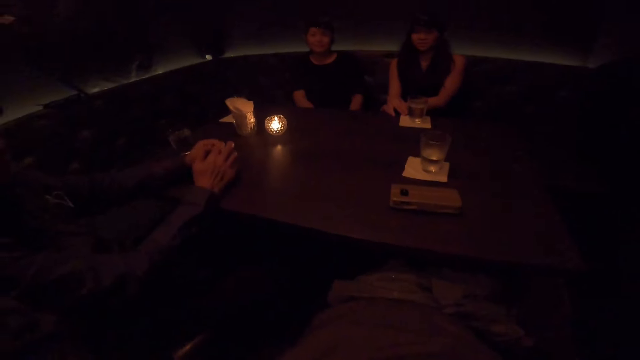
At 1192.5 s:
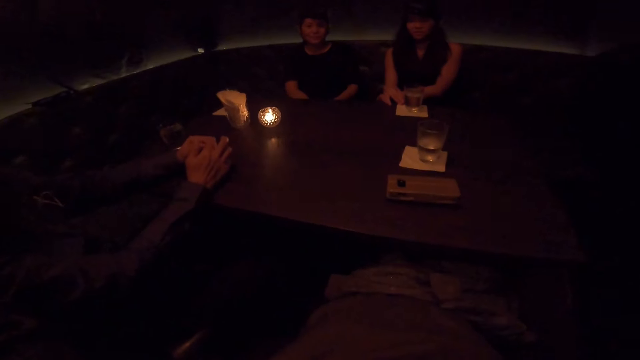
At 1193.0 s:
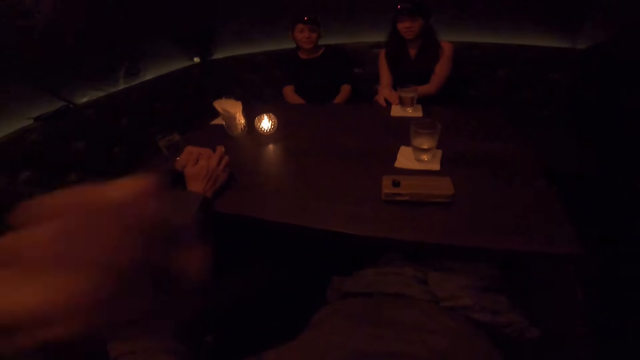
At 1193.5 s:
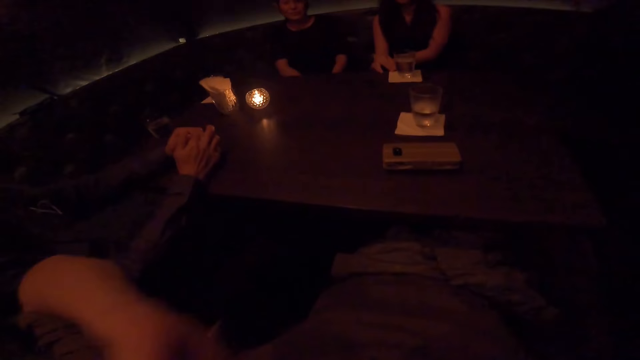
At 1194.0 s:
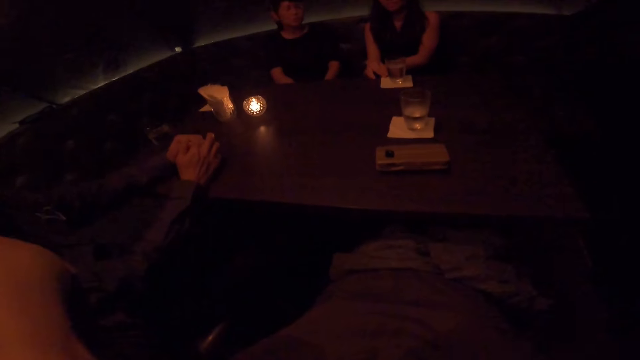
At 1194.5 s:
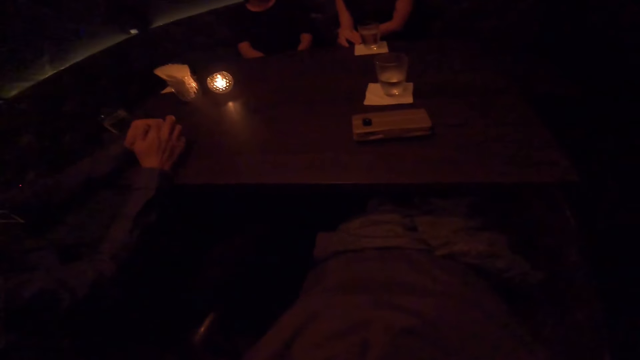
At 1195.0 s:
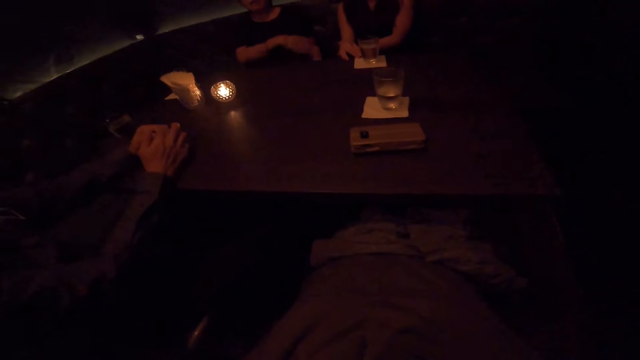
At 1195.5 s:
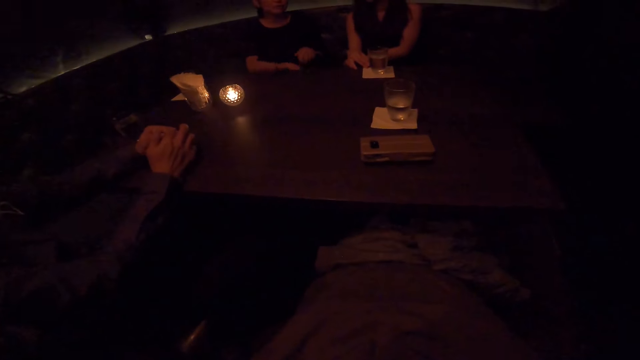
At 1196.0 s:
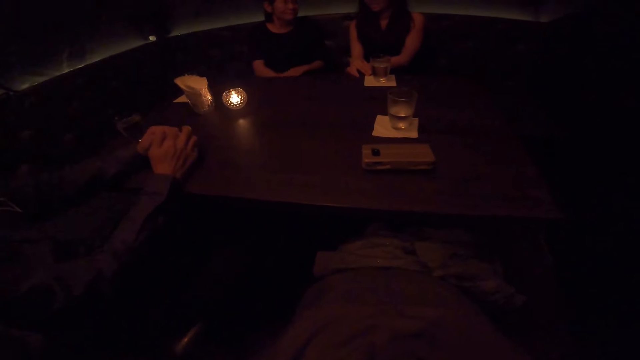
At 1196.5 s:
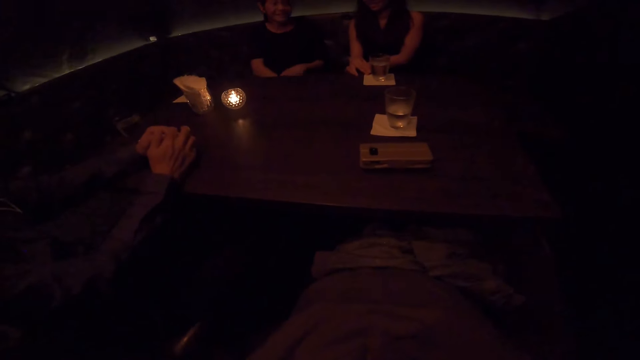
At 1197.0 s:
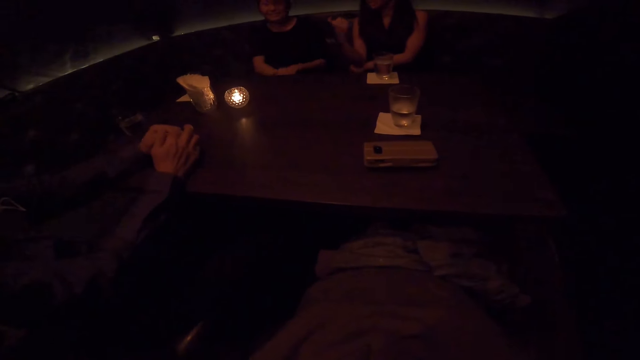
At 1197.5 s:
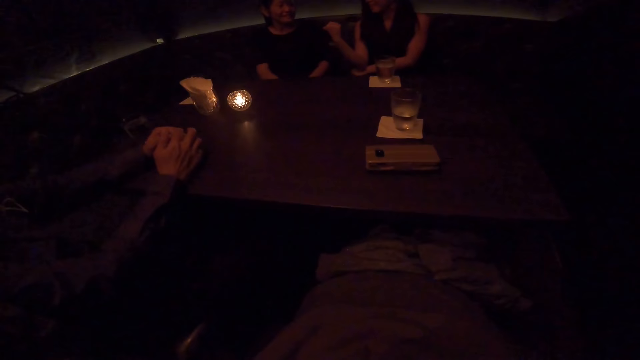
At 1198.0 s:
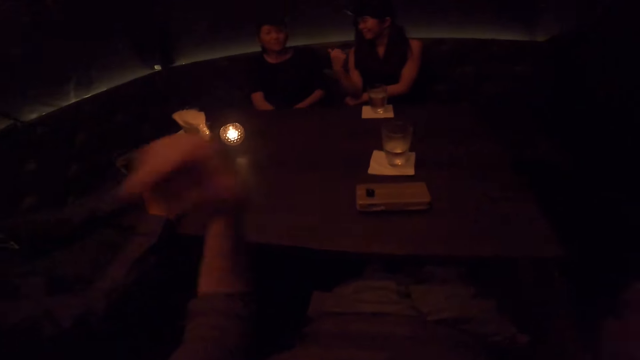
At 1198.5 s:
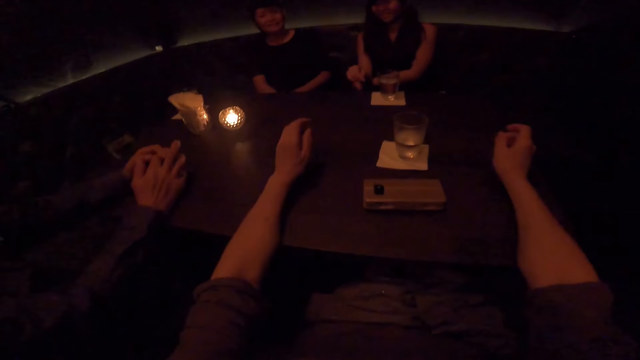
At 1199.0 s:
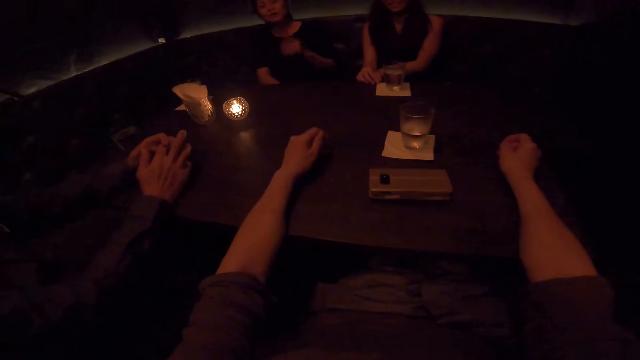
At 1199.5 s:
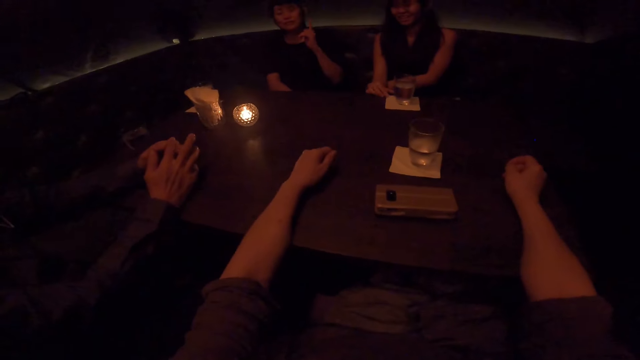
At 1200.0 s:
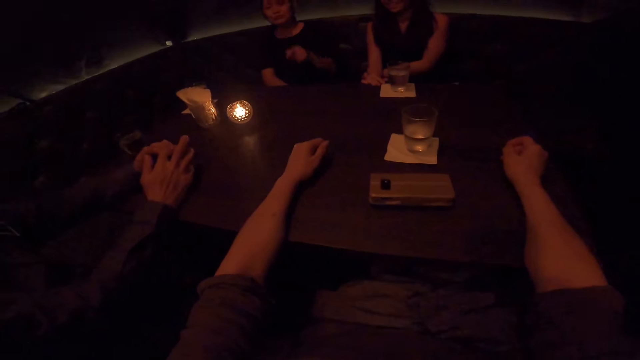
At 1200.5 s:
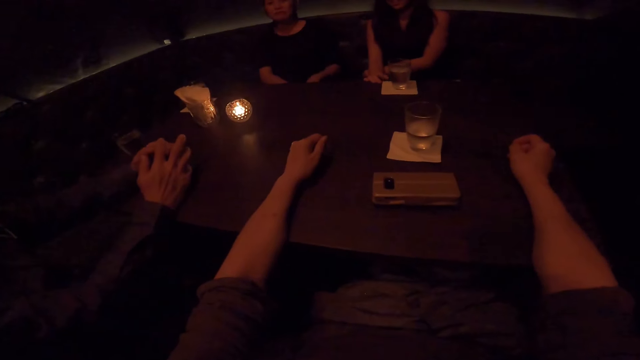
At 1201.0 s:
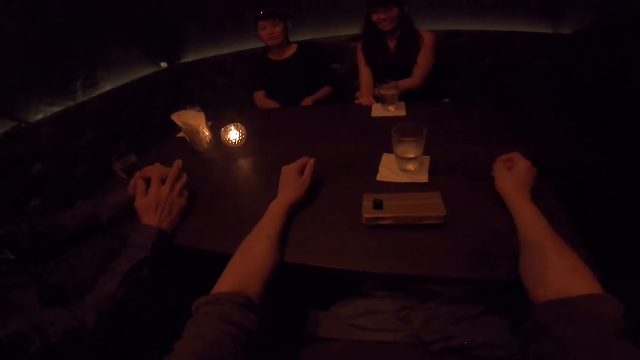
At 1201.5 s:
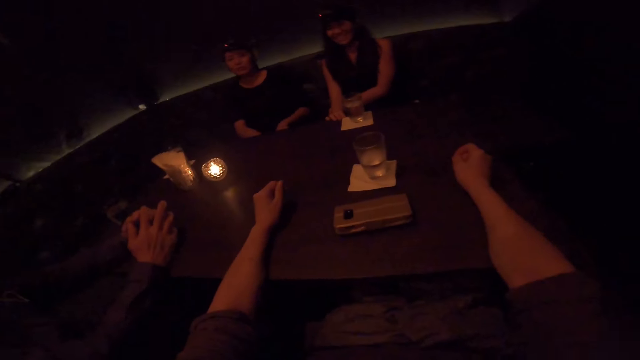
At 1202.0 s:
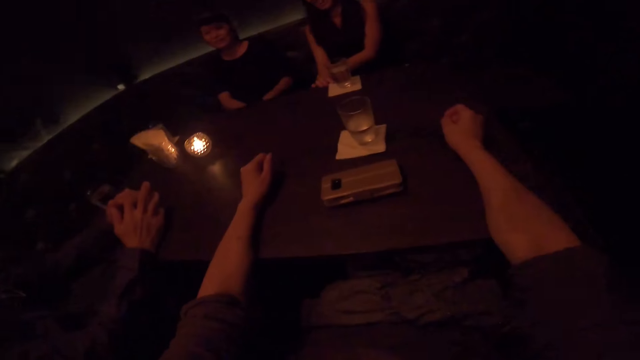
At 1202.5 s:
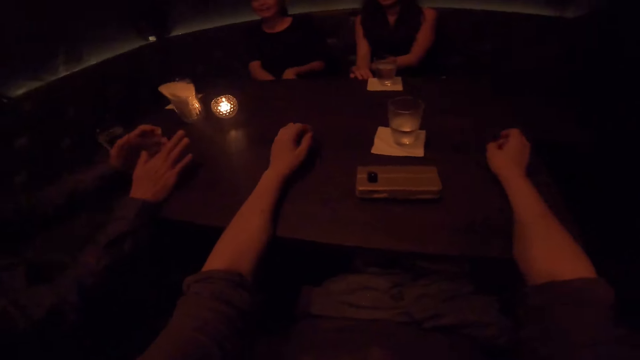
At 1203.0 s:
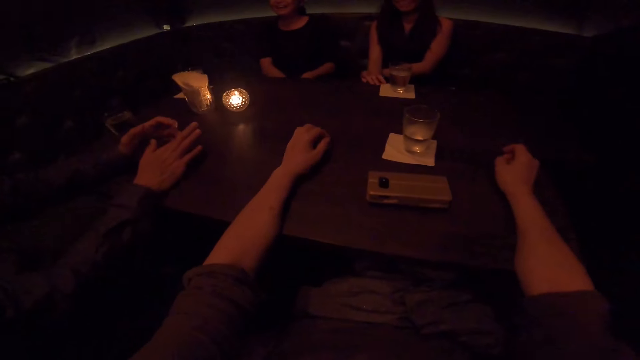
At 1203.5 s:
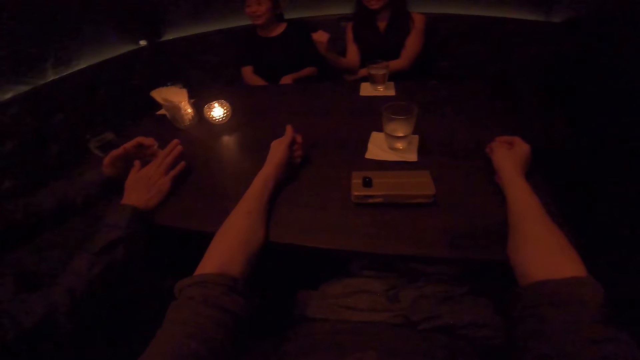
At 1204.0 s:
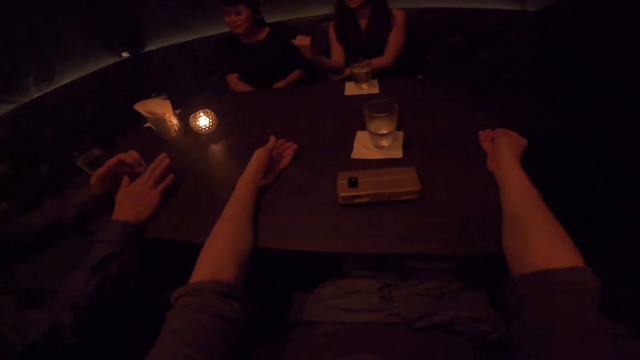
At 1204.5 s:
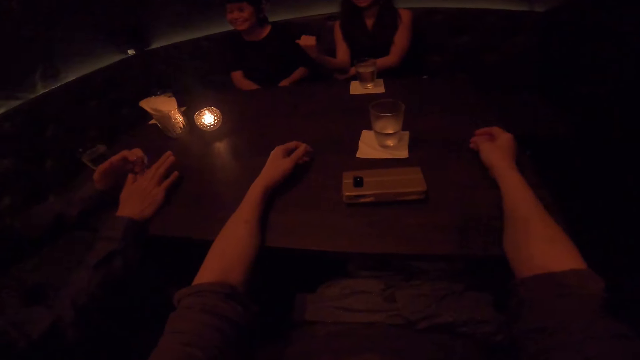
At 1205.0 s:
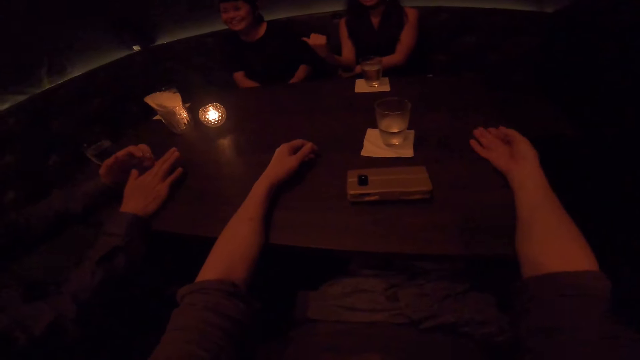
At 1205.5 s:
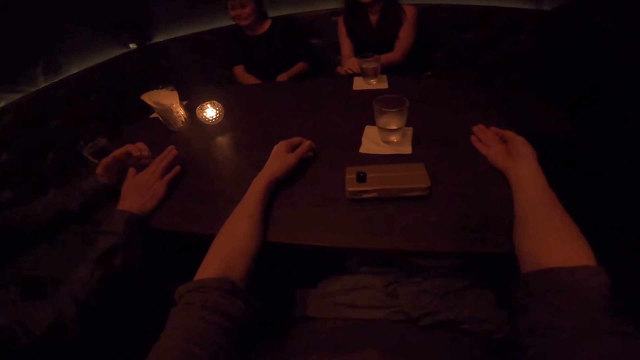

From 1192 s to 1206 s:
The camera wearer moves his hand. A person rubs his finger. The camera wearer places both hands on the table. The person rubs his finger.

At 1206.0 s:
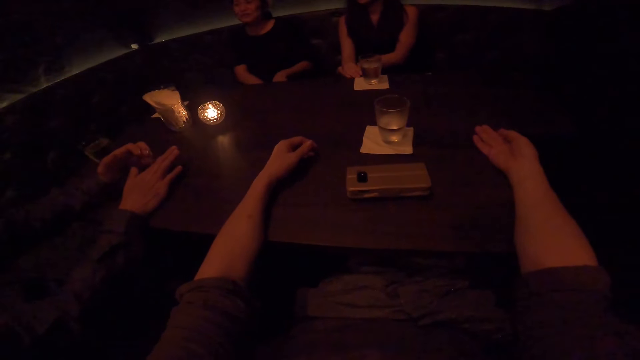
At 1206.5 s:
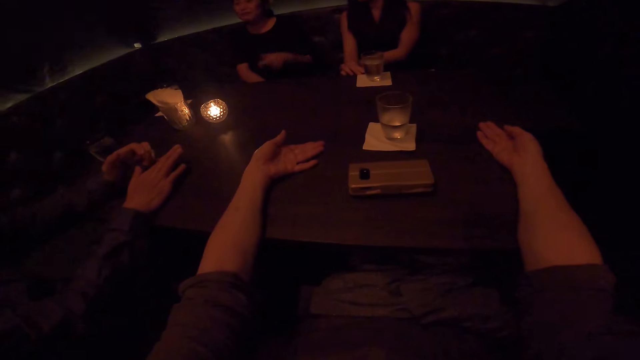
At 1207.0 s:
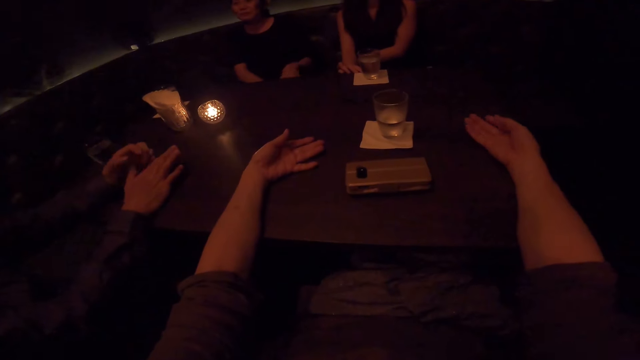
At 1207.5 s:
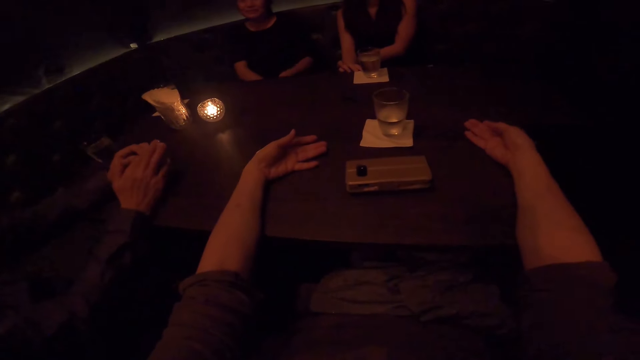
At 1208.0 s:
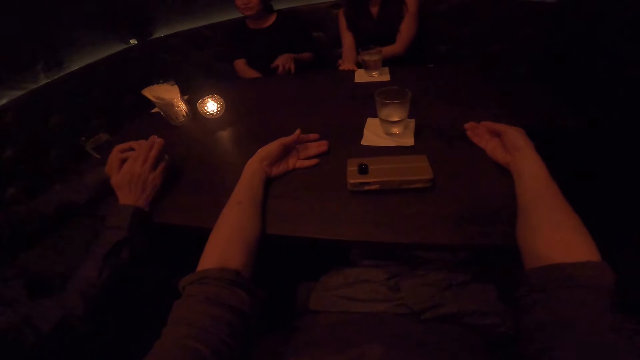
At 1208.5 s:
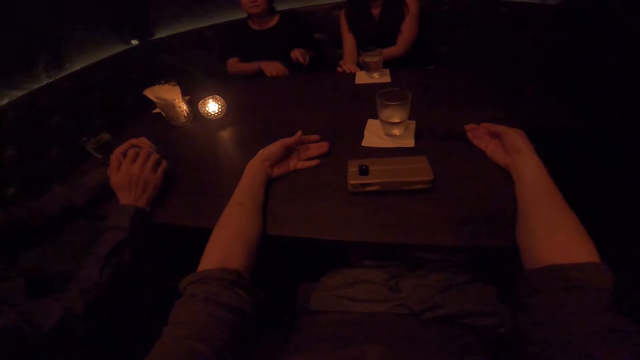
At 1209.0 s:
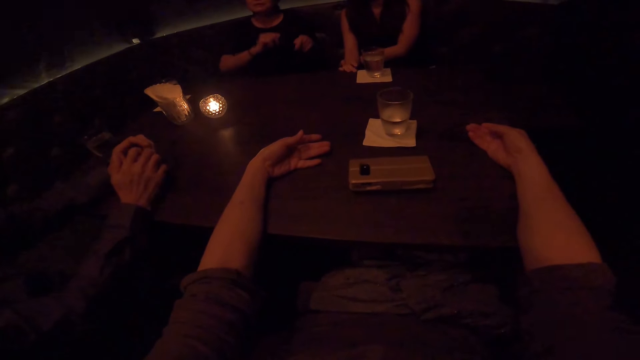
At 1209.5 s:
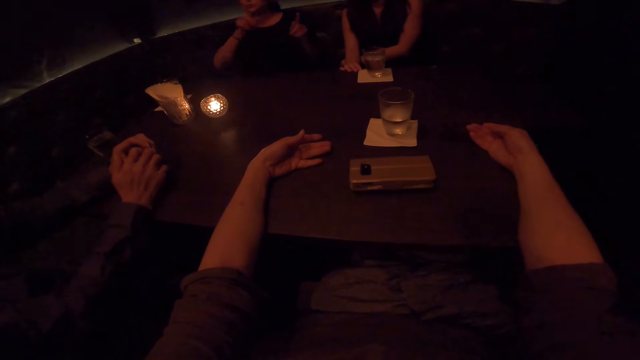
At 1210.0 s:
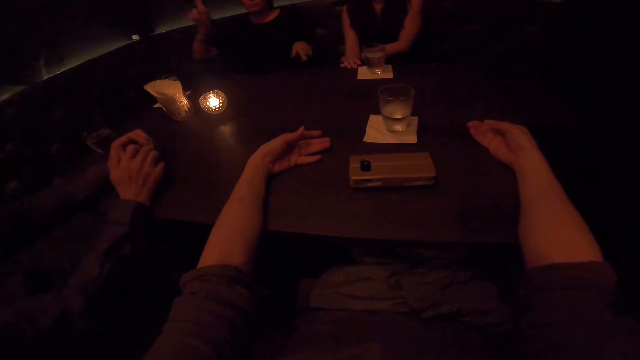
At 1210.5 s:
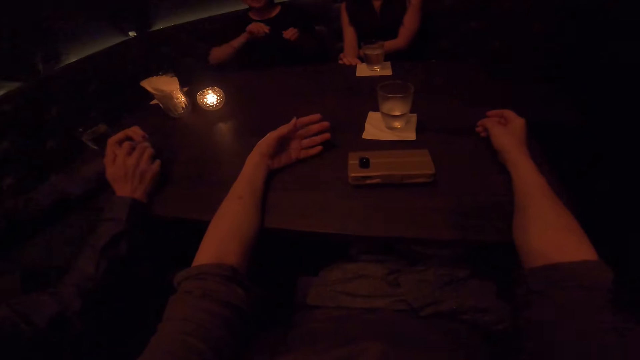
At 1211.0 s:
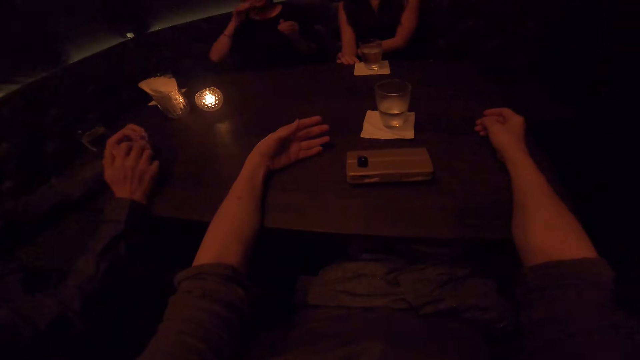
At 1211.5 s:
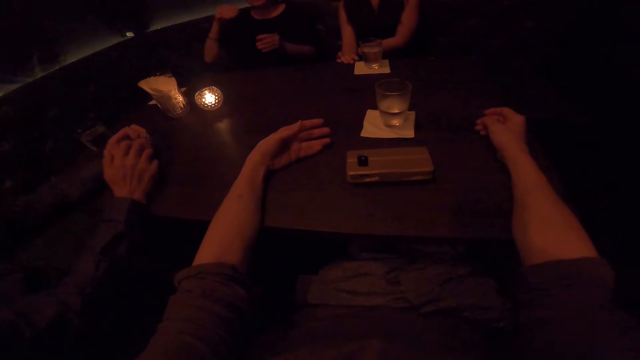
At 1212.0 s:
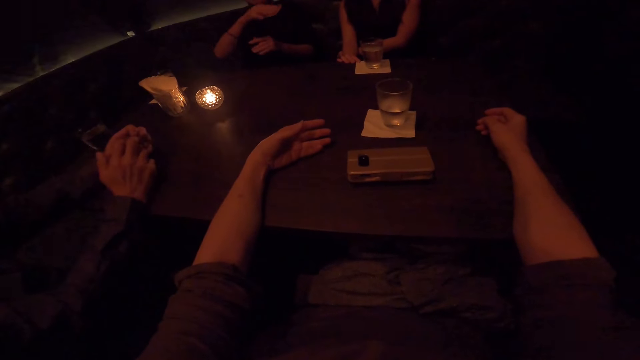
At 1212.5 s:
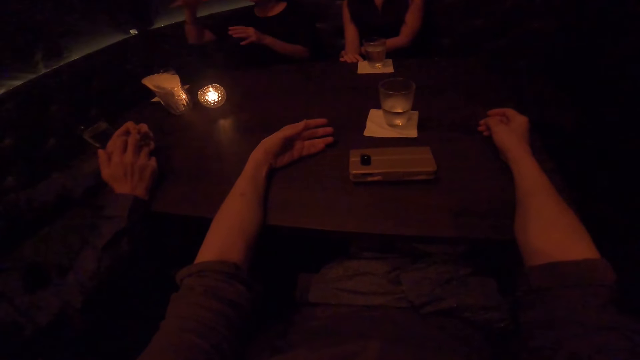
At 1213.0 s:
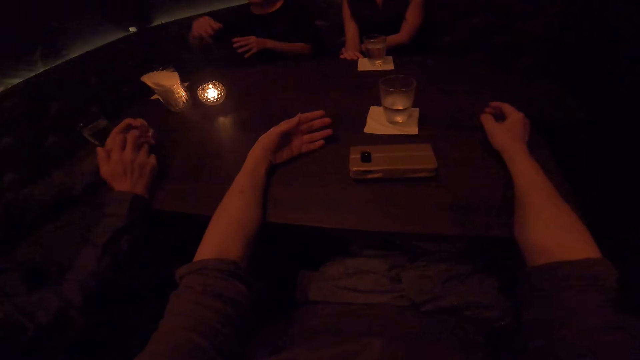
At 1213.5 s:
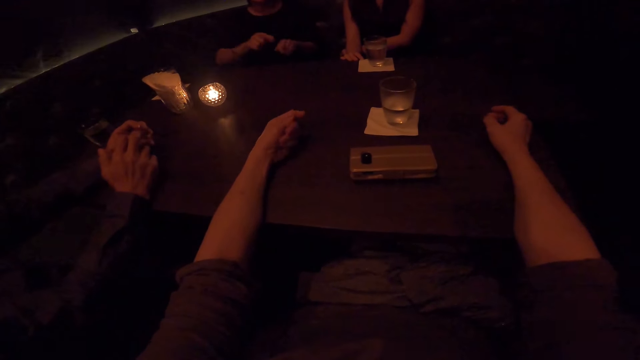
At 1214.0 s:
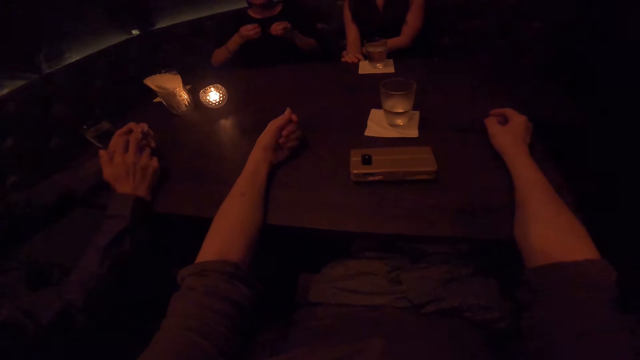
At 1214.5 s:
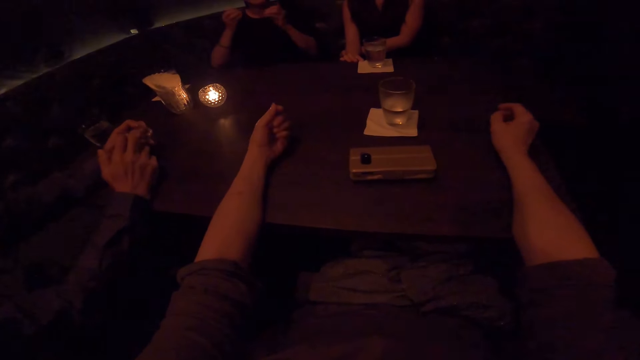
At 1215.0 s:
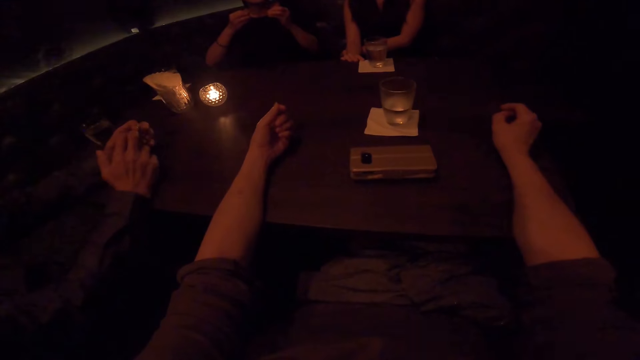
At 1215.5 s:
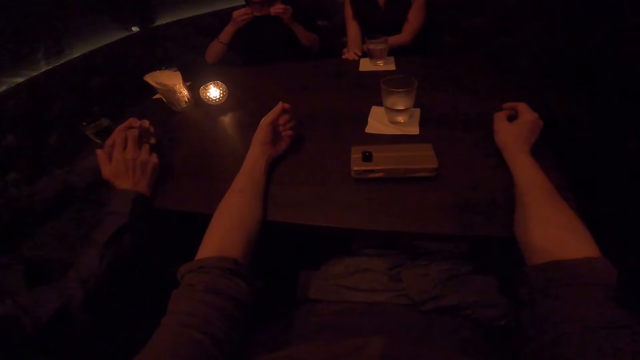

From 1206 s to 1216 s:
The camera wearer waves his hands. He folds his hands.
